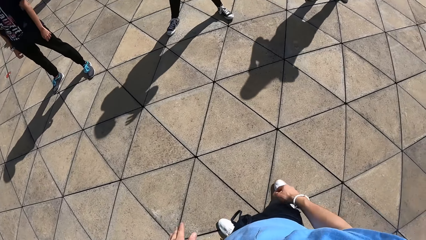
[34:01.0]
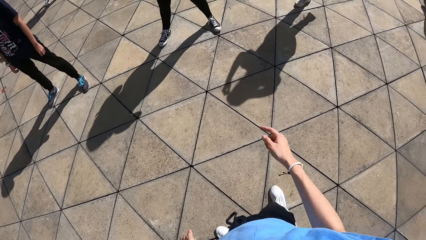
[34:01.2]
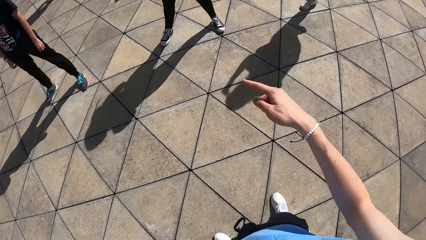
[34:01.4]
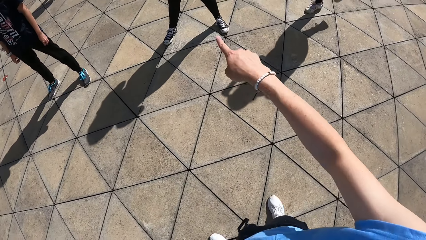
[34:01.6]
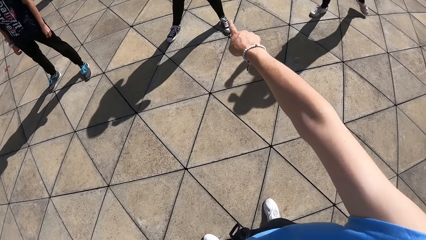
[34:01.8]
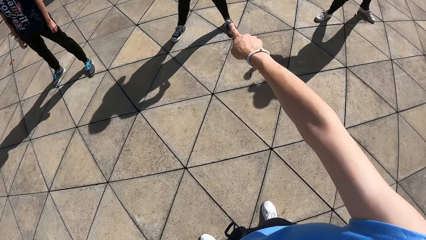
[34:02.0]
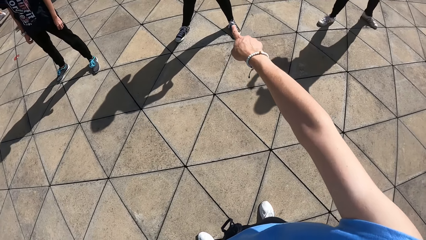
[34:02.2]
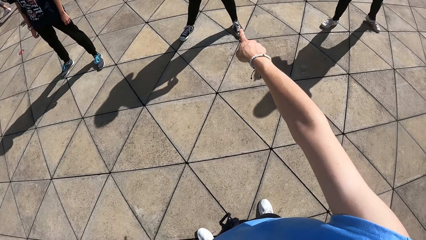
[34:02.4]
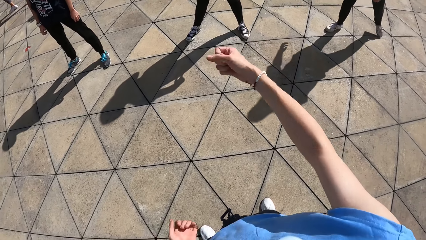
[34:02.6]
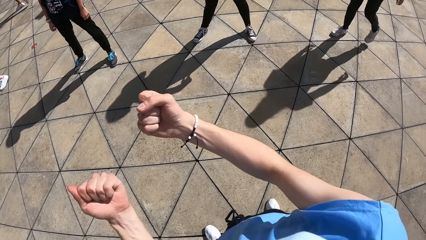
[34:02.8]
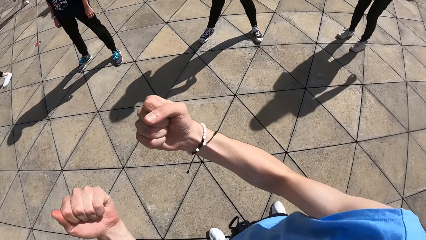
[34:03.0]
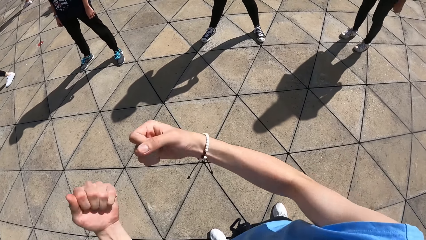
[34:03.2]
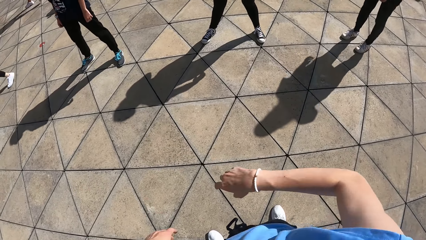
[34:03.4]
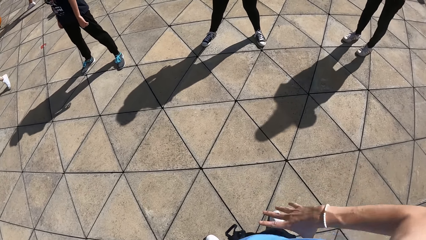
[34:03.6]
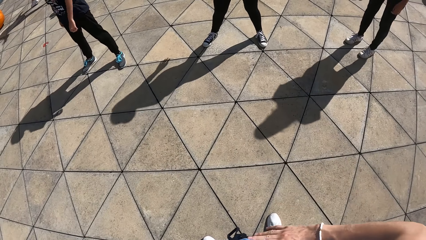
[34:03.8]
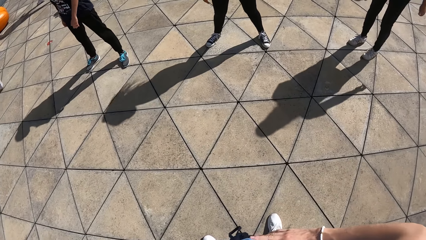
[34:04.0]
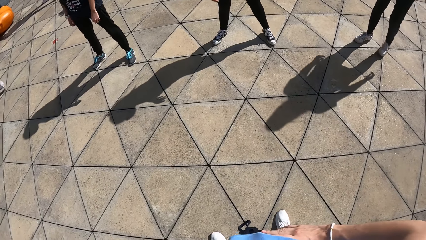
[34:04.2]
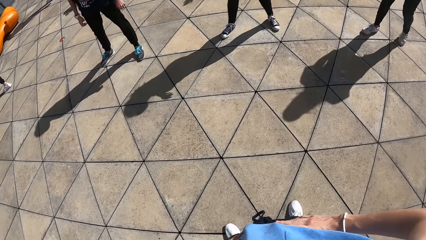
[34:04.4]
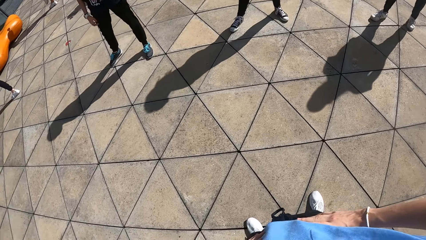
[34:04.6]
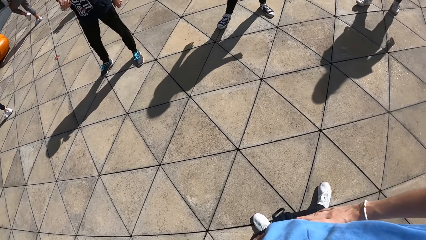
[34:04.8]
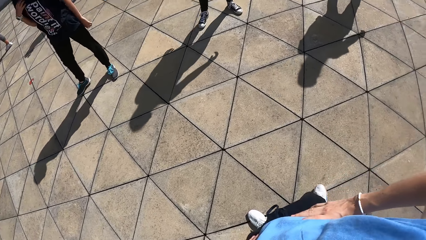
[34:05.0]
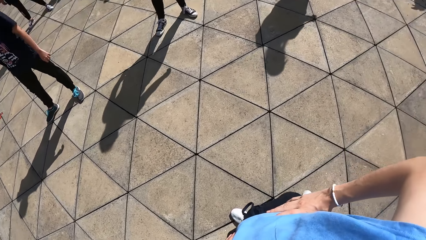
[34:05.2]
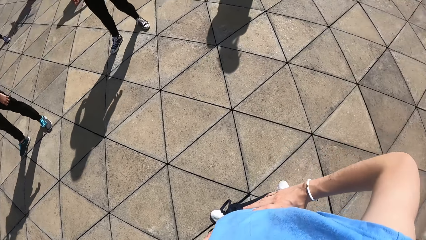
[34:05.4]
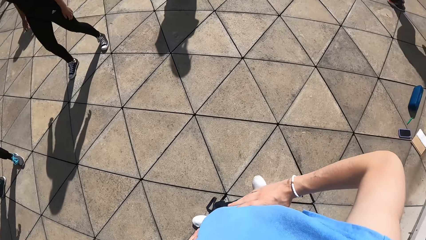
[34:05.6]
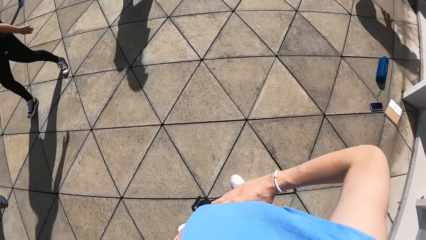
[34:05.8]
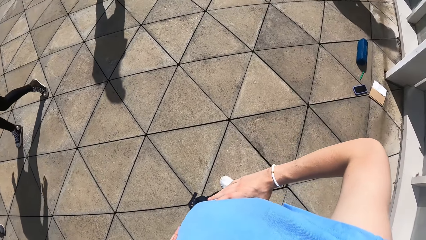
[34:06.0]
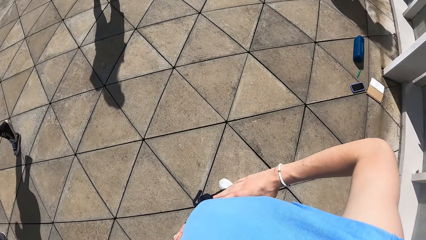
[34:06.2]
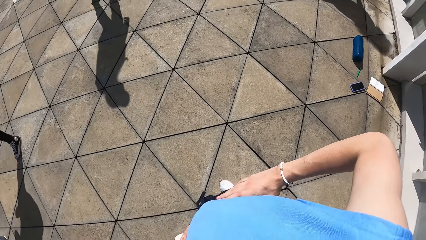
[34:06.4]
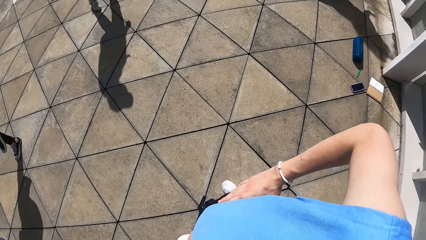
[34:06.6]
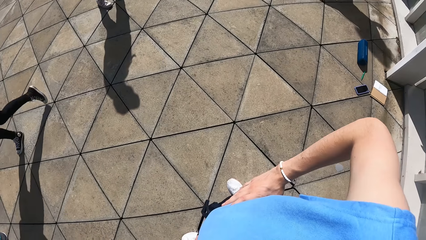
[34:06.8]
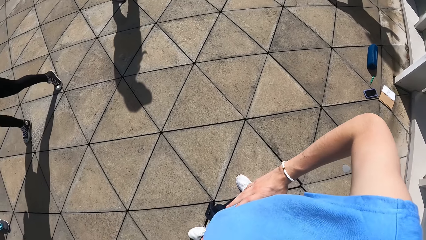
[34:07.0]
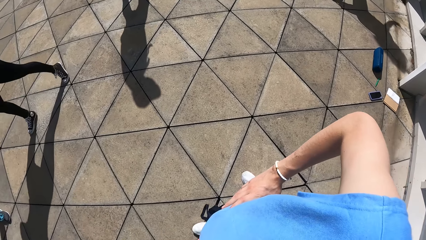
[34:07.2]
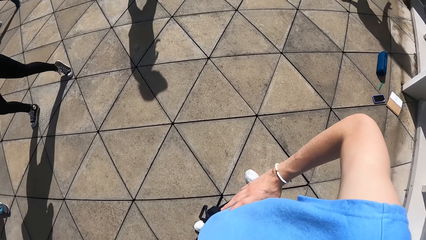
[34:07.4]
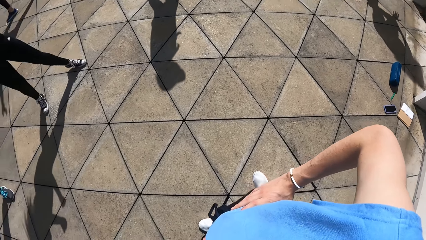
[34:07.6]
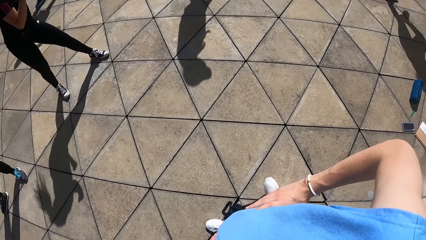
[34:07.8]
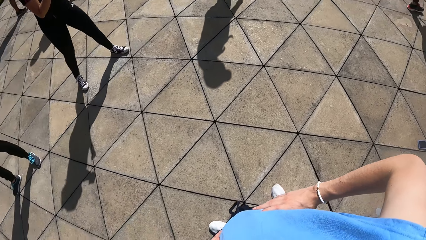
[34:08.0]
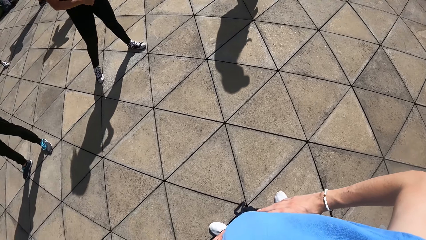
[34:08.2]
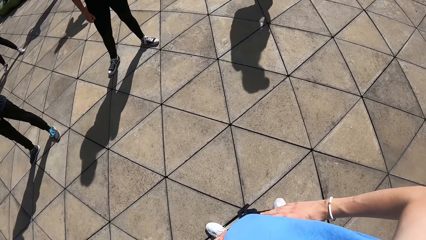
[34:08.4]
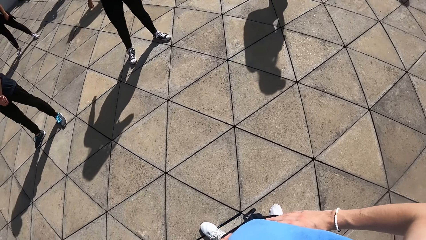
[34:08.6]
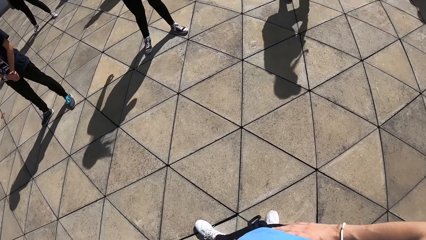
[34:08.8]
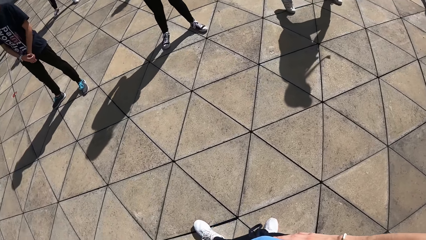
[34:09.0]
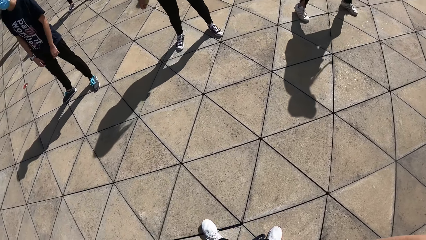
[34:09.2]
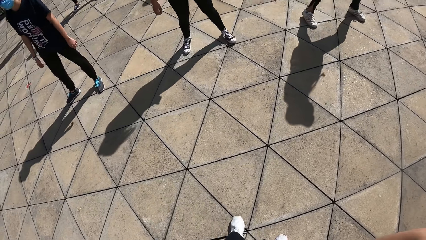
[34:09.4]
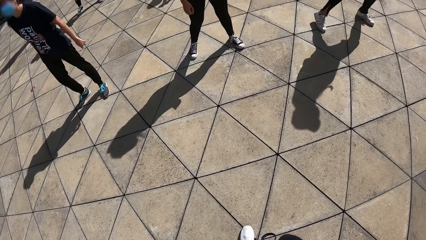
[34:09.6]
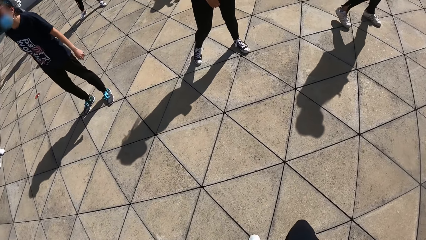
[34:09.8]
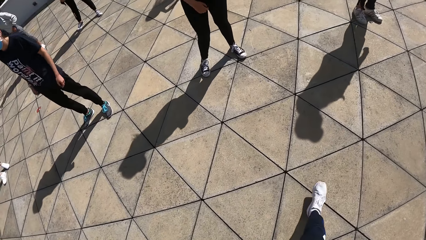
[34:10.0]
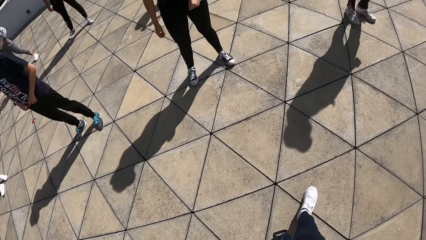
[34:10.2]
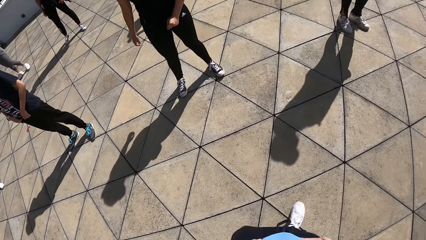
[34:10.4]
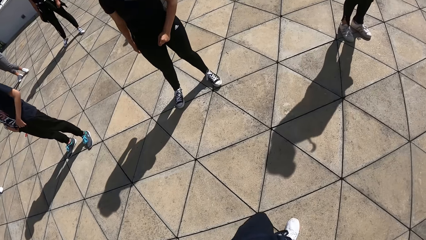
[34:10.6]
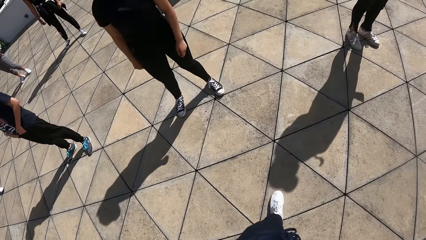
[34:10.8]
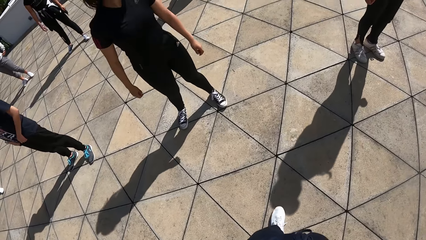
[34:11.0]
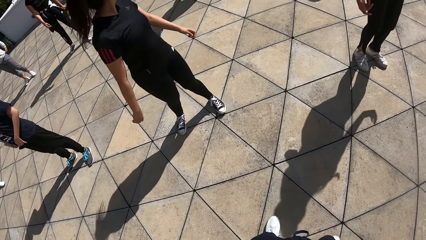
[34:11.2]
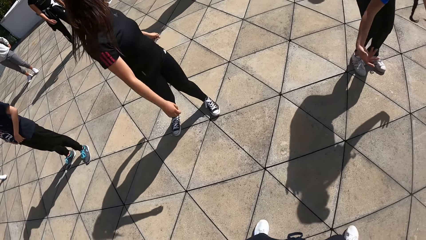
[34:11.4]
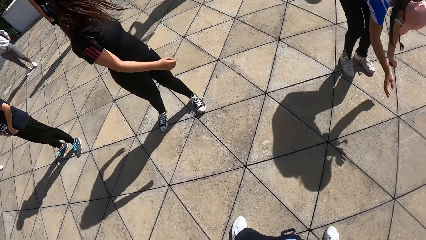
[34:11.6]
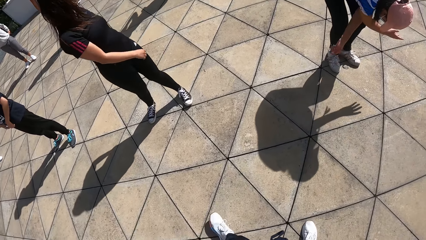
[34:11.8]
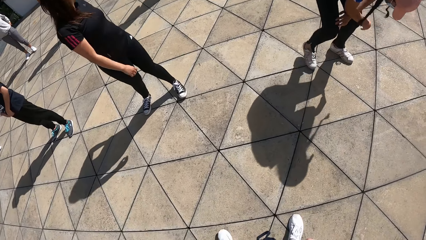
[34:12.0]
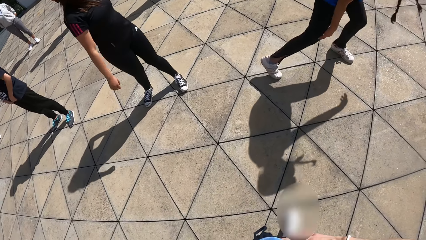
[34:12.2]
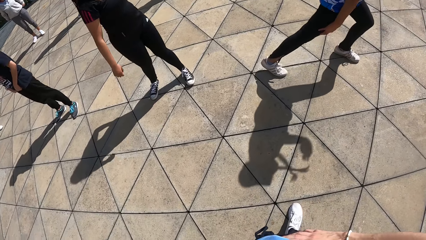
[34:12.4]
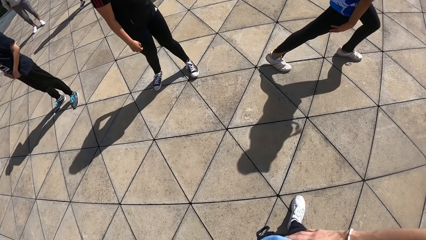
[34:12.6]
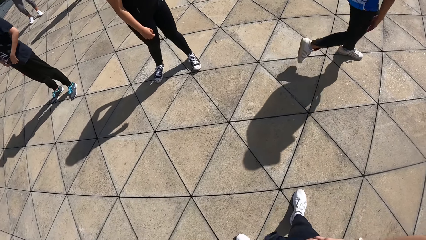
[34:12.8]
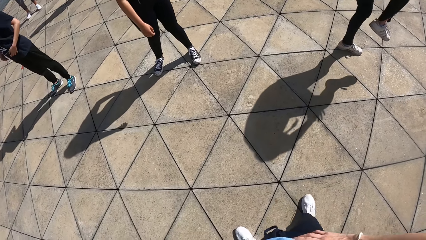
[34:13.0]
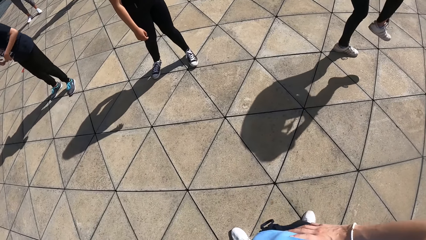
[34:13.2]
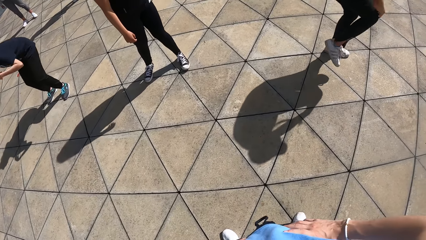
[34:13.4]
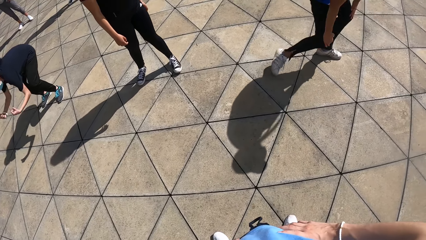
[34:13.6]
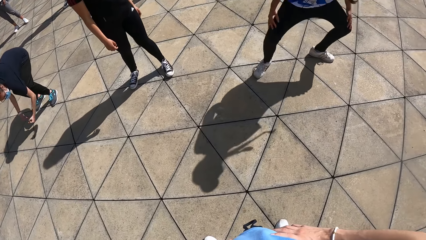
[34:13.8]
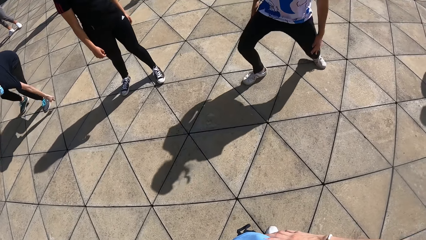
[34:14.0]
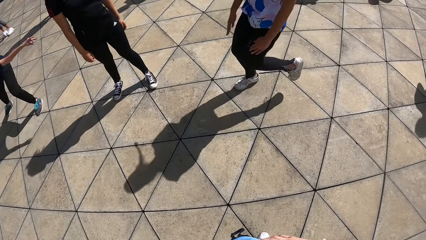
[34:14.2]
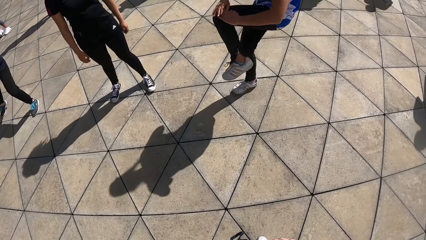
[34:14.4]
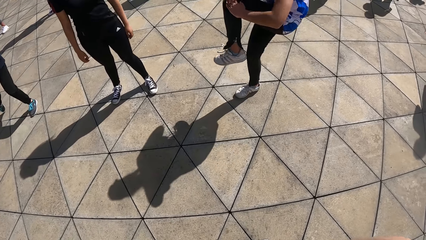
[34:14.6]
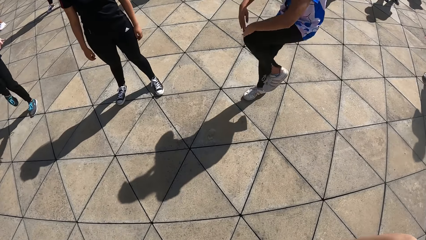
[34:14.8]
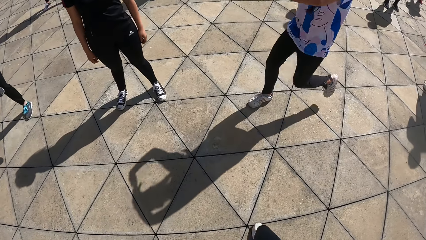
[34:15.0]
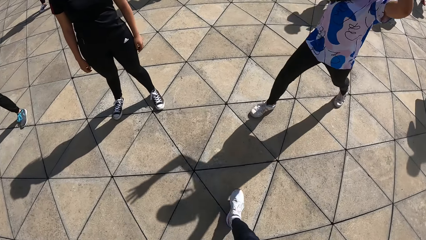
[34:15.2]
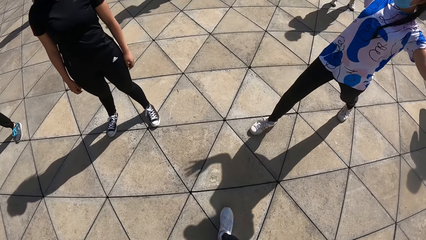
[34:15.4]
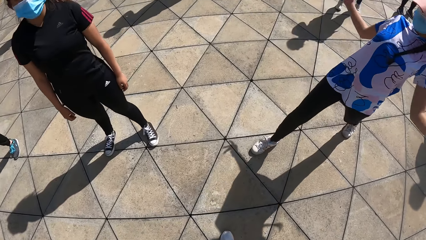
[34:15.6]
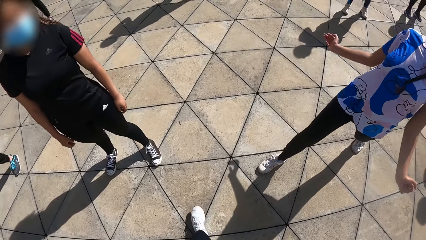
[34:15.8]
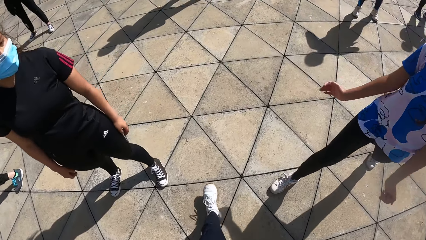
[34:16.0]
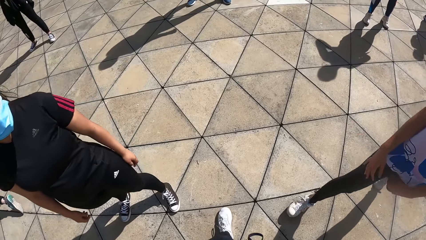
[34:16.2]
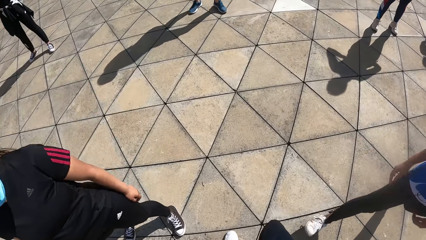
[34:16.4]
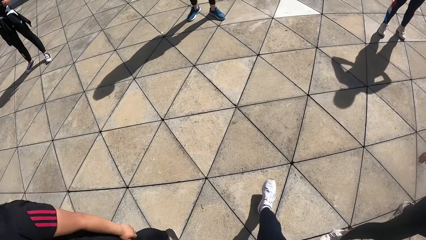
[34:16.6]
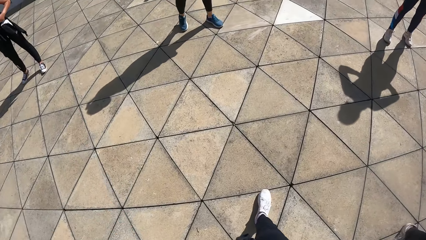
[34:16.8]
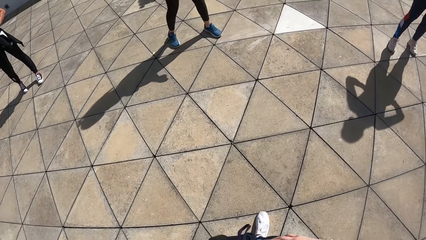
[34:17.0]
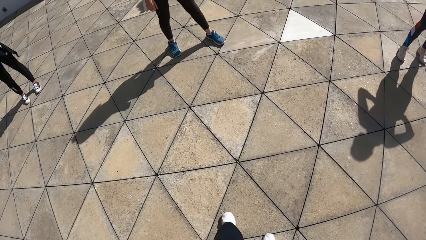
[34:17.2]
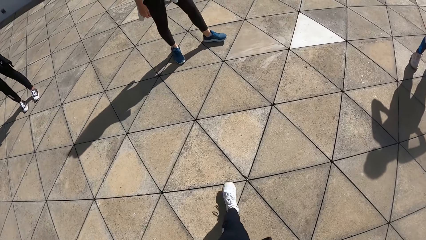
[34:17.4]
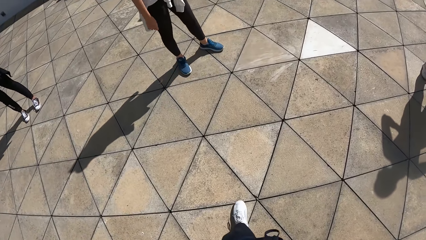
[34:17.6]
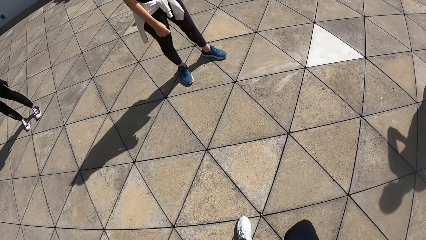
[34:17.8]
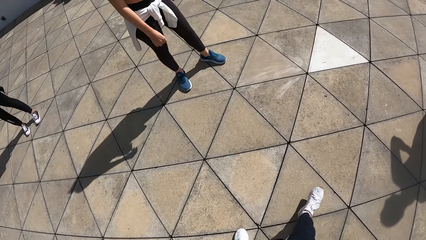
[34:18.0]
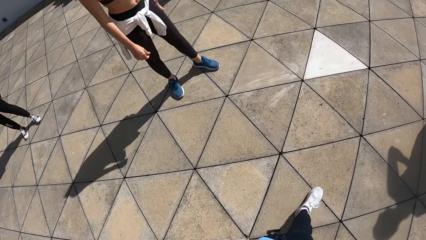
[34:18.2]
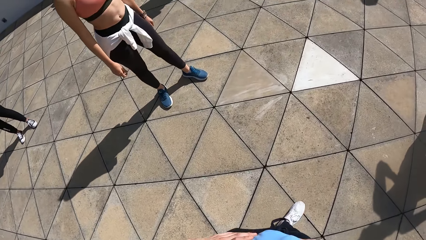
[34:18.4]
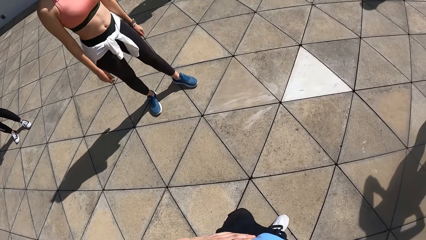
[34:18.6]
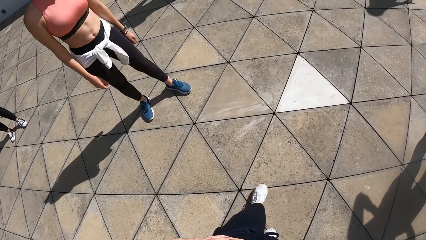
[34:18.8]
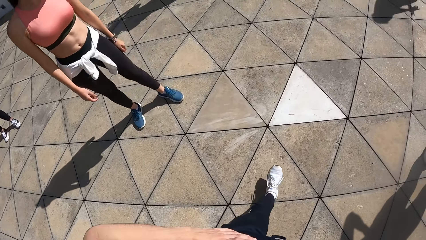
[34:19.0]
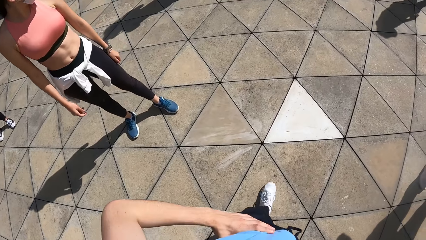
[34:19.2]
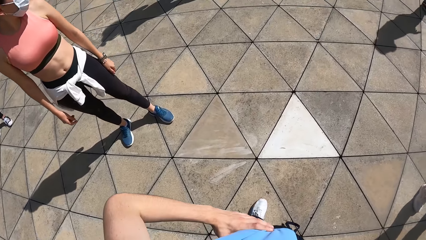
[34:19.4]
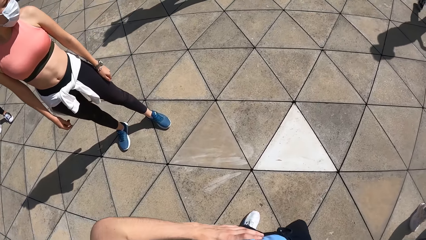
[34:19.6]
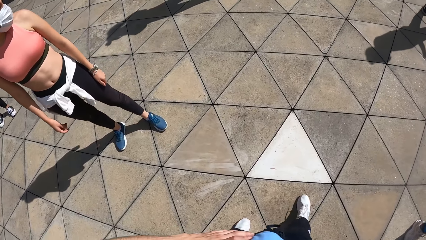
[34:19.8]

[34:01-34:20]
The camera wearer points her left hand at the floor. She gesticulates with both hands. She holds her waist with both hands. She walks forward. She walks around the compound.
